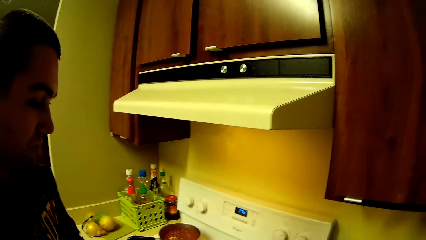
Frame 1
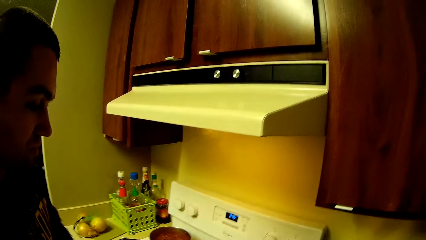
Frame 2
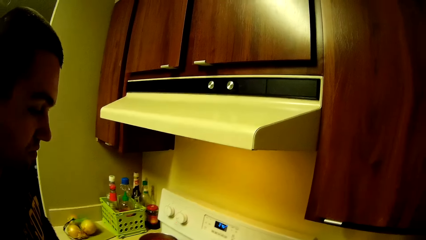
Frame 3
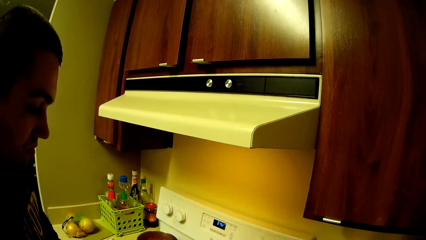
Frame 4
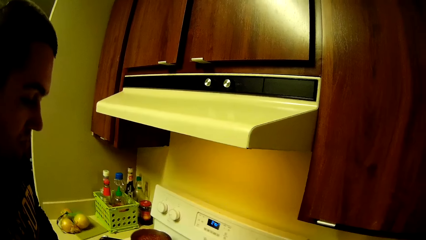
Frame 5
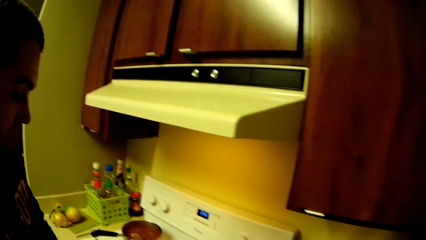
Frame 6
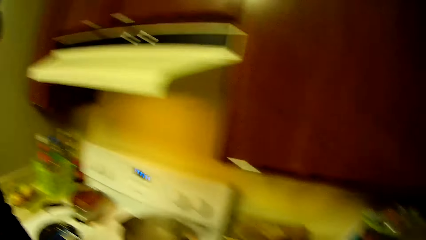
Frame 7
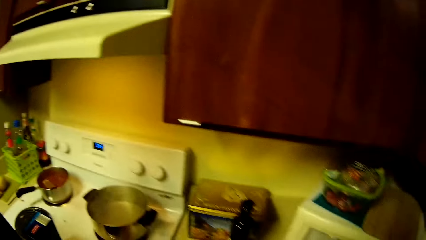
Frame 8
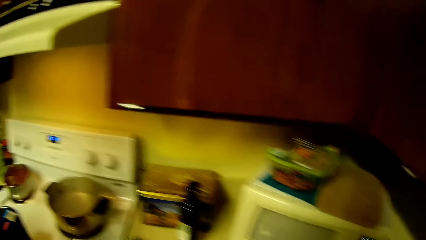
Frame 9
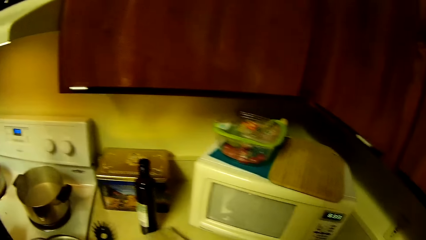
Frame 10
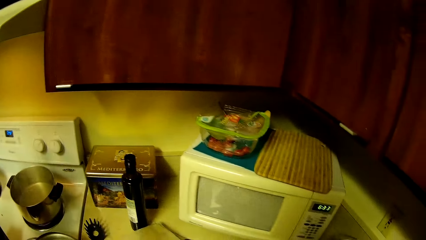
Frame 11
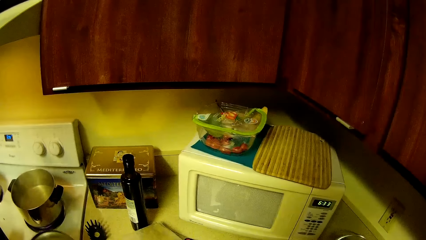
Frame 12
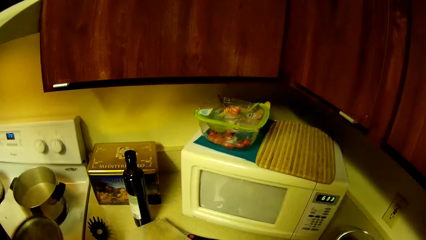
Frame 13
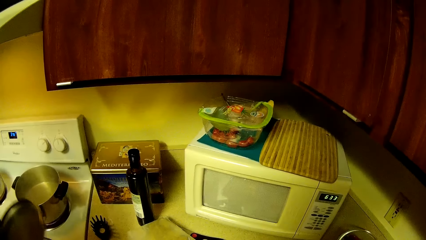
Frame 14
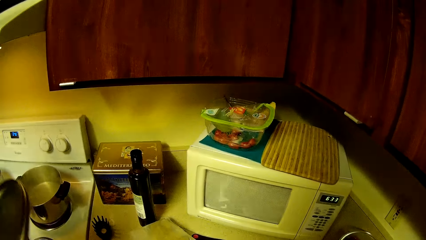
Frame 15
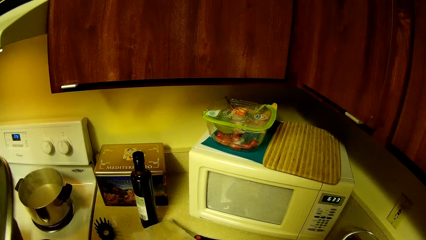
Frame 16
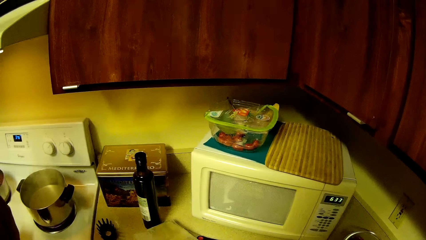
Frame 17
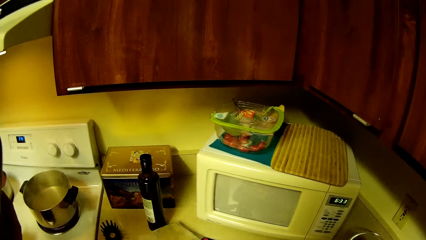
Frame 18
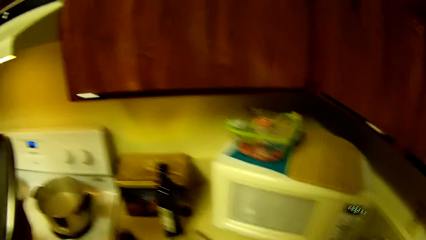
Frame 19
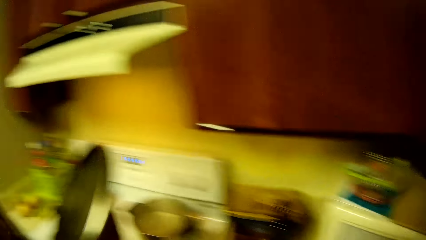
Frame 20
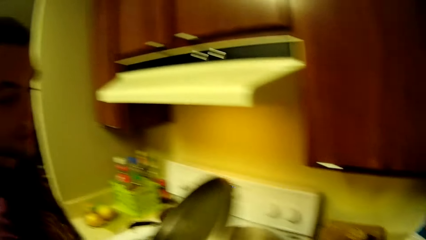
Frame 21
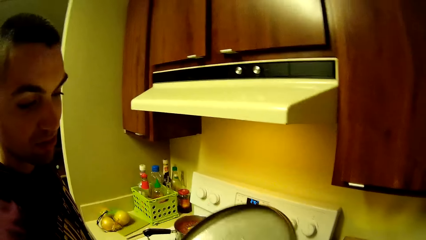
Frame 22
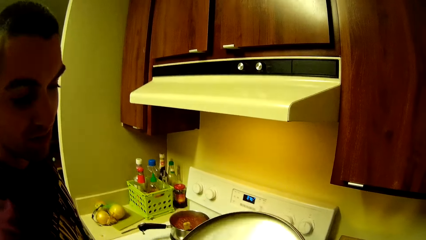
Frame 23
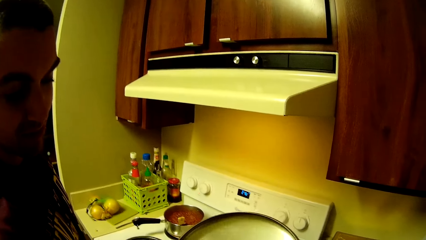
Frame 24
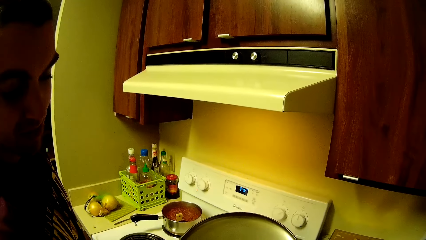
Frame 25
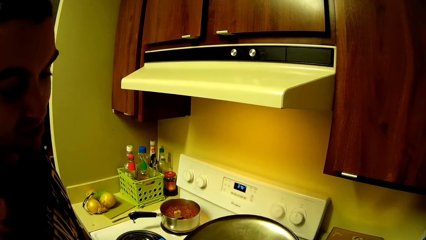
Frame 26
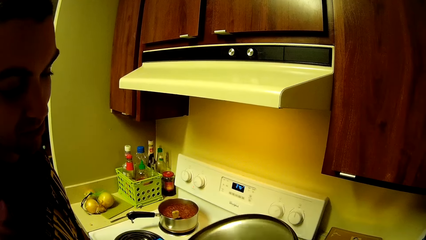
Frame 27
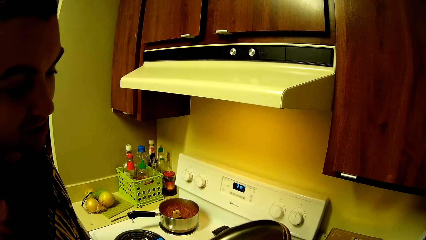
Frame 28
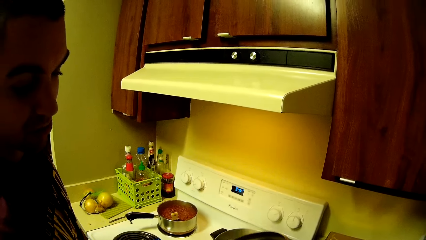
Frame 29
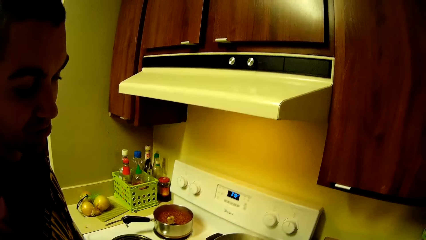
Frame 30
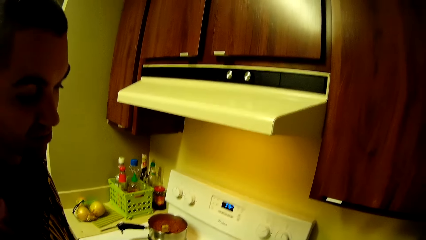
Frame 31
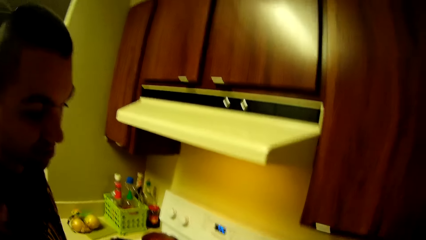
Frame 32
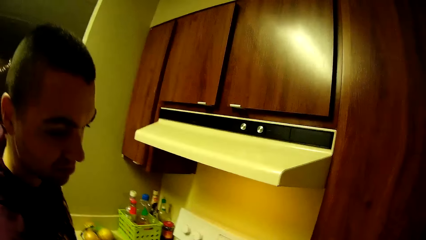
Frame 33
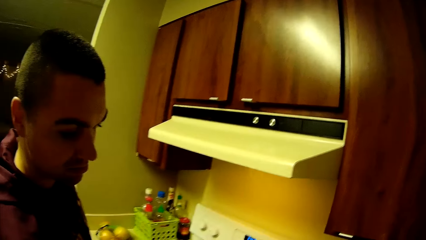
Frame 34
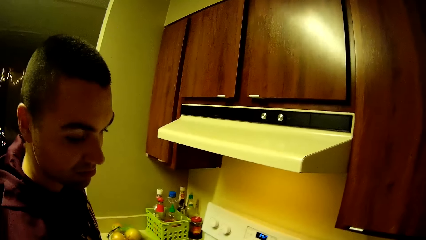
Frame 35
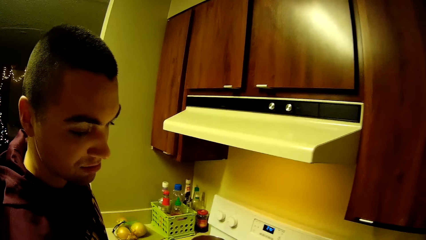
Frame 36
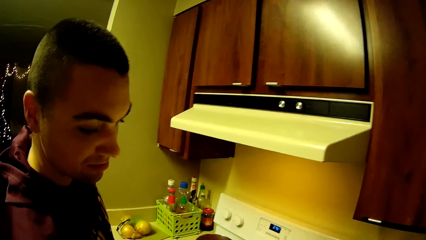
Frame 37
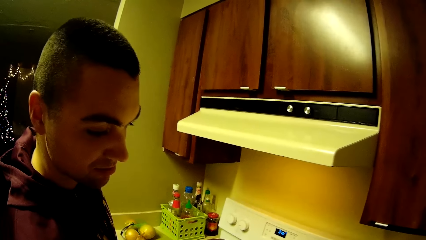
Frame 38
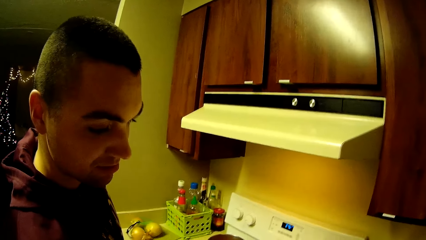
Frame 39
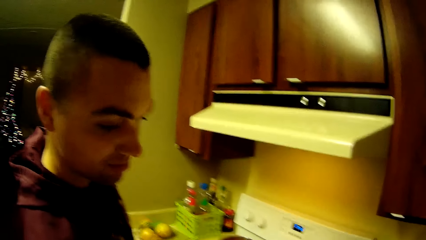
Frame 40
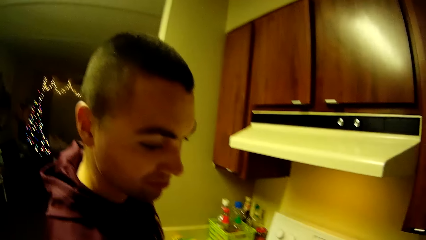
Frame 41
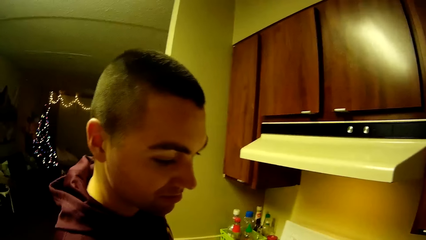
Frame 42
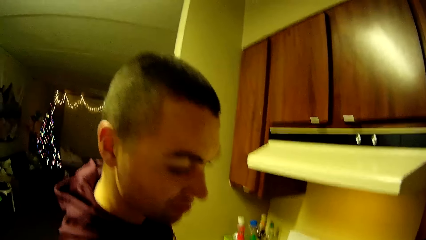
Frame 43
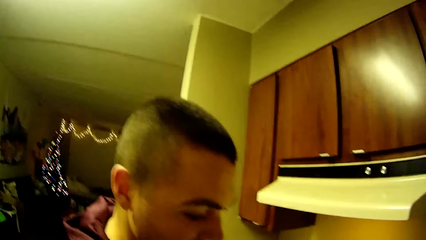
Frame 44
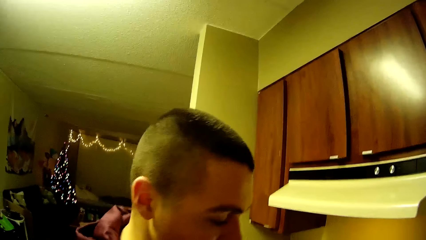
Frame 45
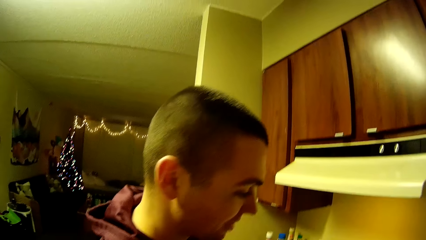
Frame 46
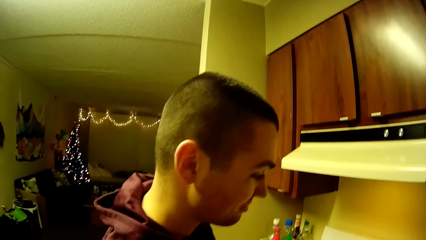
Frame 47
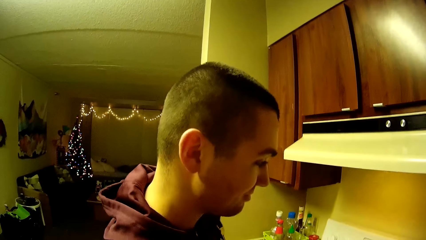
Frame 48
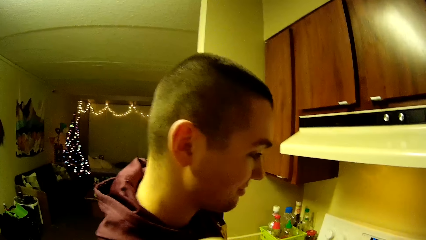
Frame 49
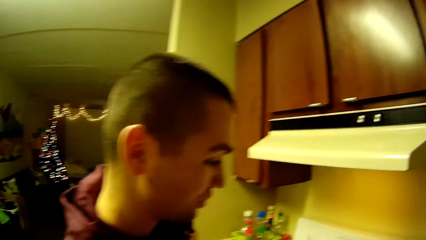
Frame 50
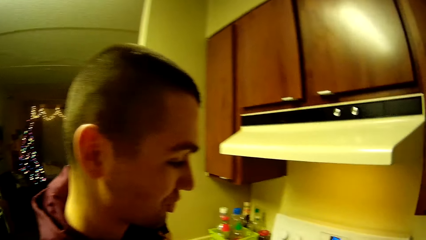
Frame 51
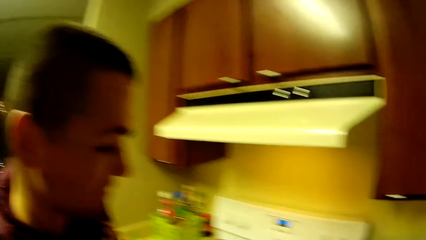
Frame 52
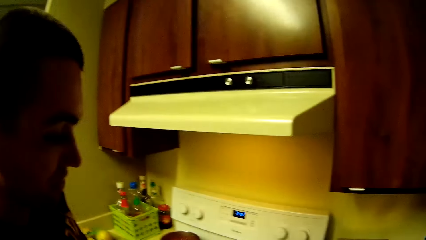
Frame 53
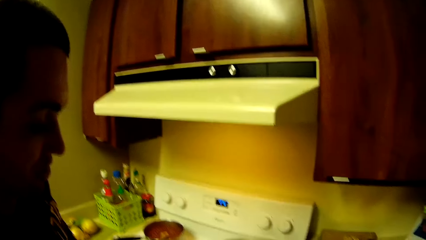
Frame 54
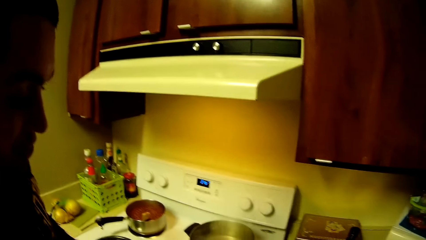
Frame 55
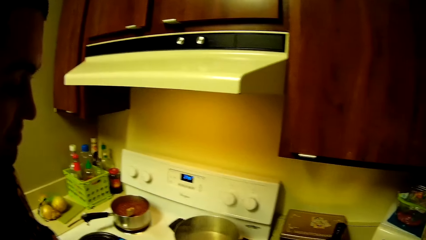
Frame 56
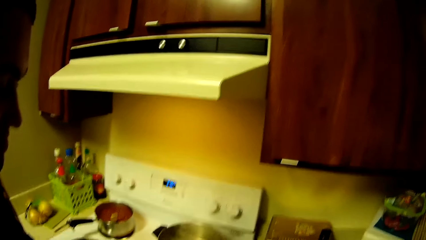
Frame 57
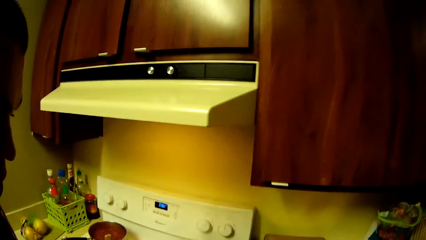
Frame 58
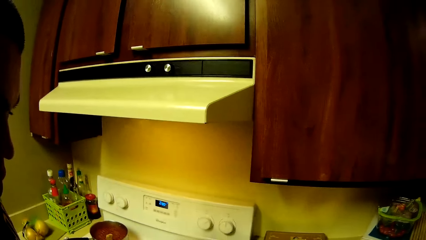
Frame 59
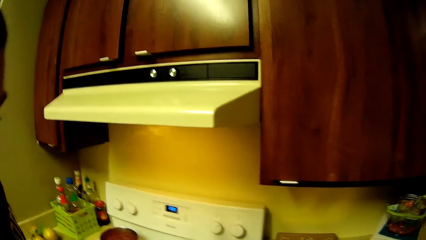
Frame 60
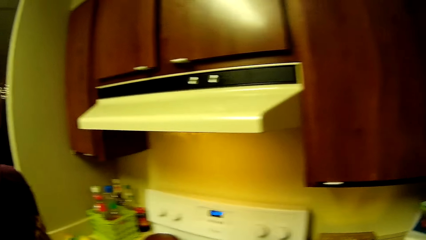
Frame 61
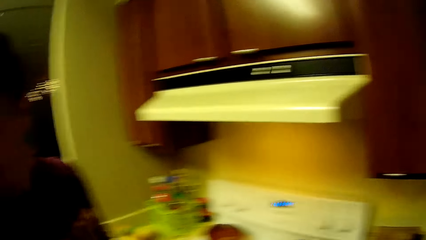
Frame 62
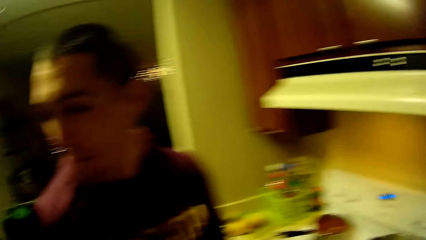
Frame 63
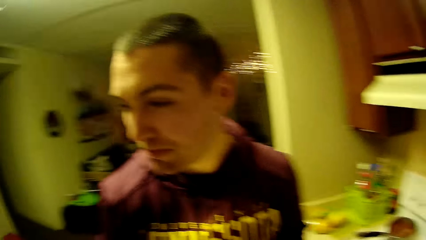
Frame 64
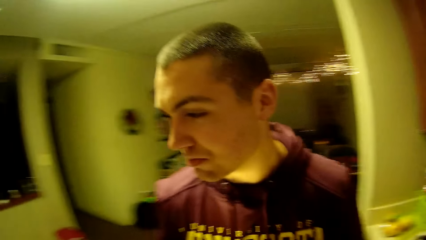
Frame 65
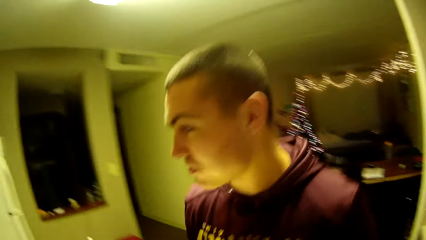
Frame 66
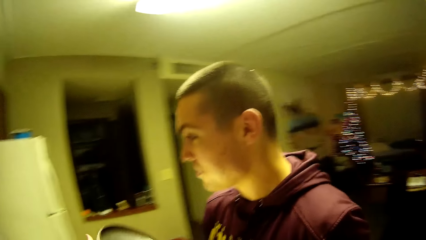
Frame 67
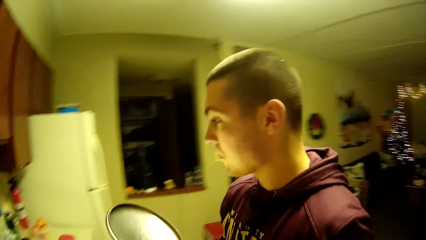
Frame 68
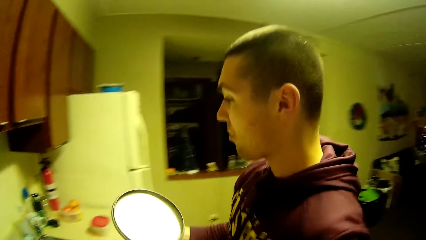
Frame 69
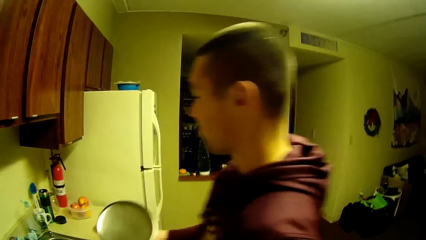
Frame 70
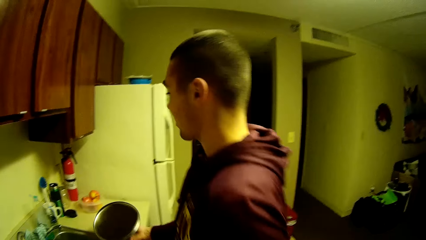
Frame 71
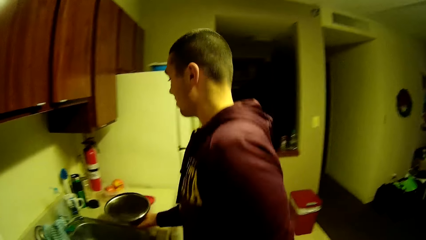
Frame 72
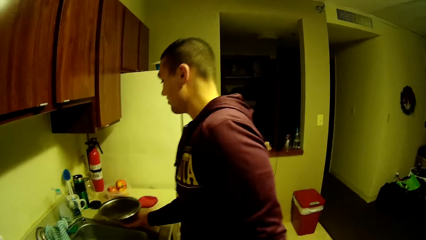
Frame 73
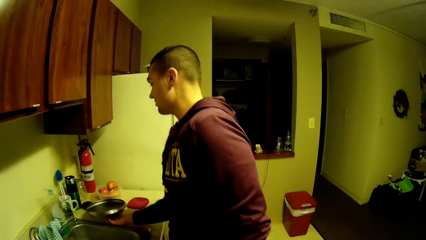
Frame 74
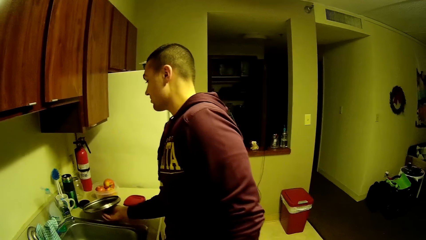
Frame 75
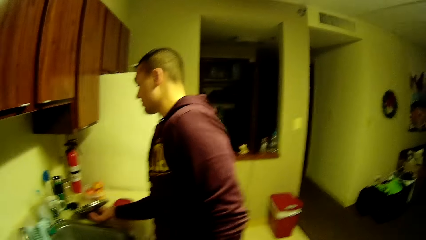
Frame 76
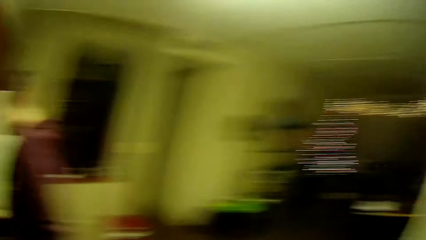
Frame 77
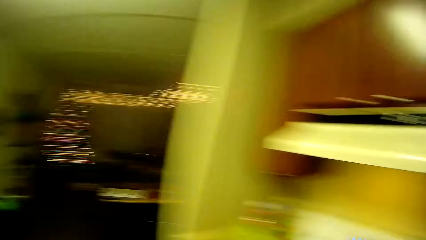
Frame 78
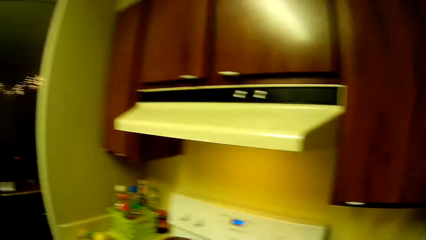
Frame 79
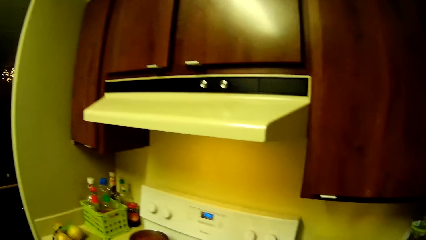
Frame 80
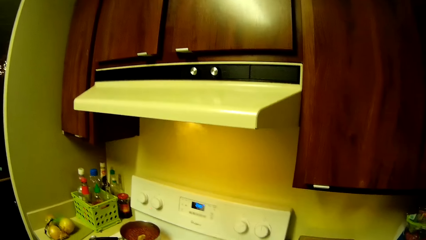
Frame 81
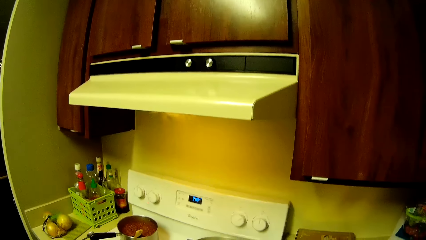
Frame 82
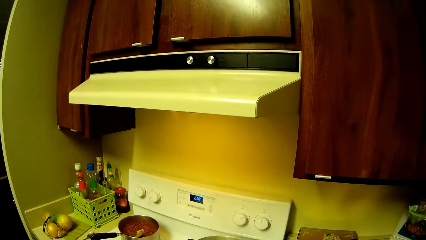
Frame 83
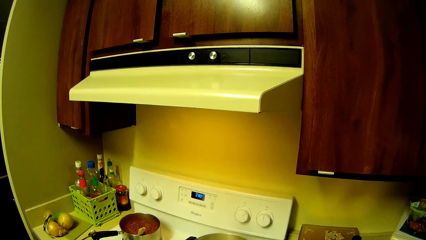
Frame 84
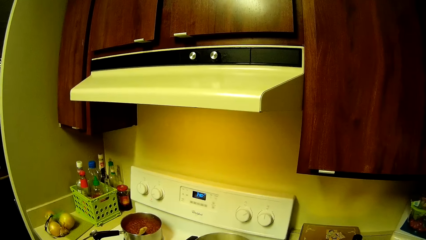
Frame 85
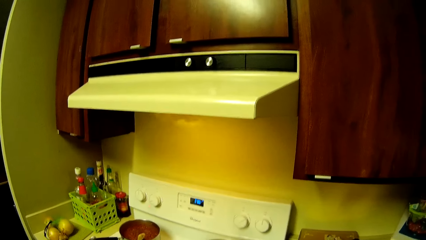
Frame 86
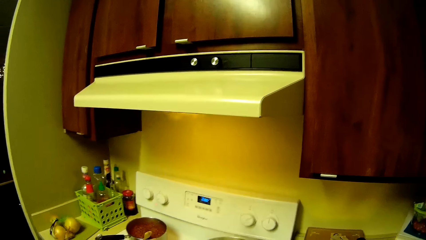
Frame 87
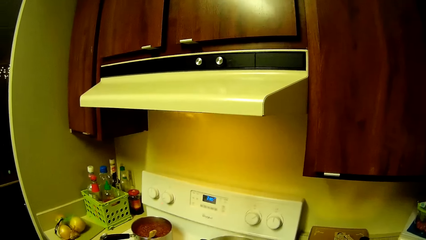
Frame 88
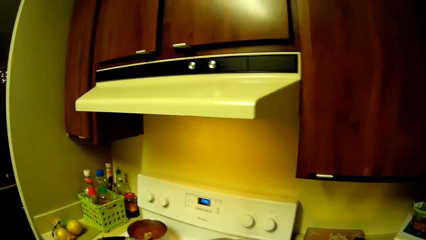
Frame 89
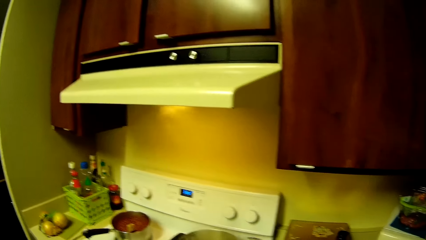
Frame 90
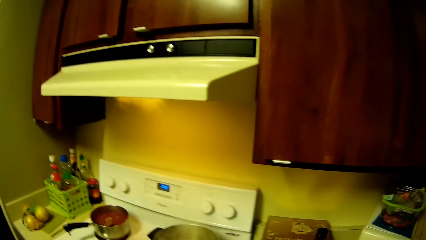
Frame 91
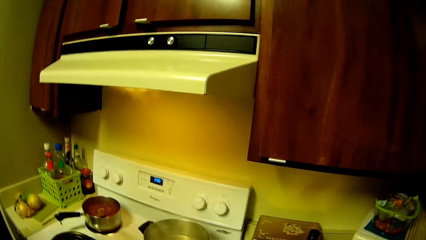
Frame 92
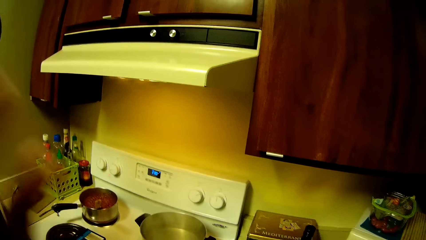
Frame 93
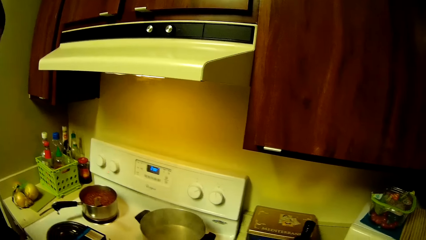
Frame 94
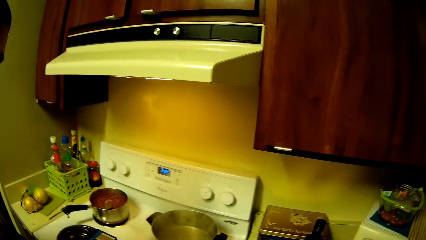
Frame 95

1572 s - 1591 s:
A man picks up a lid. The man looks at the lid. The camera wearer looks around. The man carries the lid. The man drops the pot cover in his right hand on top of the kitchen cabinet. The camera wearer turns around. They look around the kitchen.
